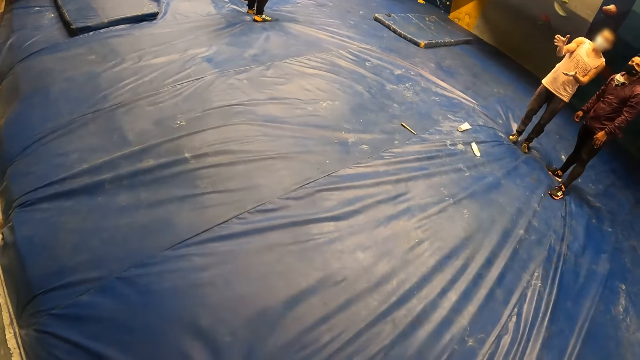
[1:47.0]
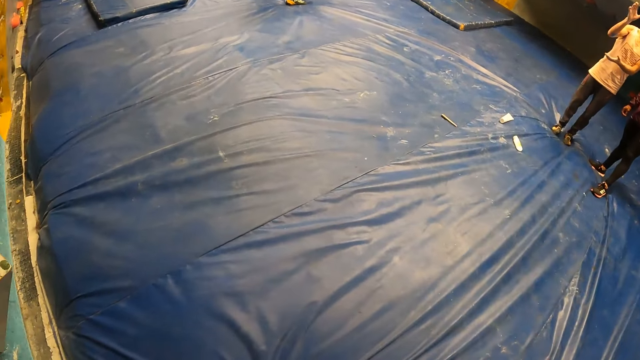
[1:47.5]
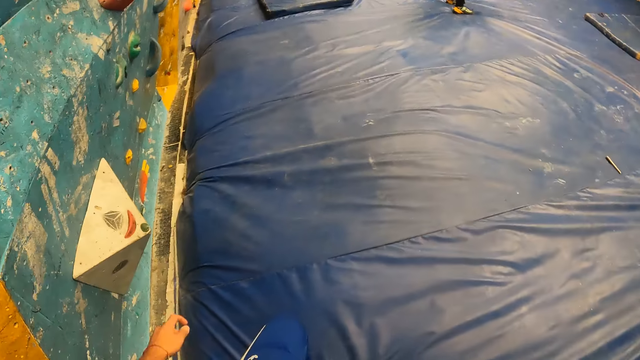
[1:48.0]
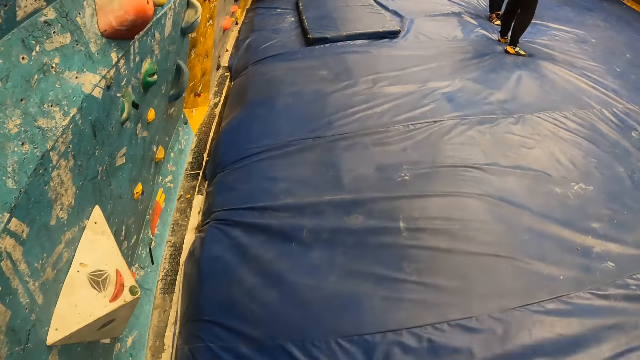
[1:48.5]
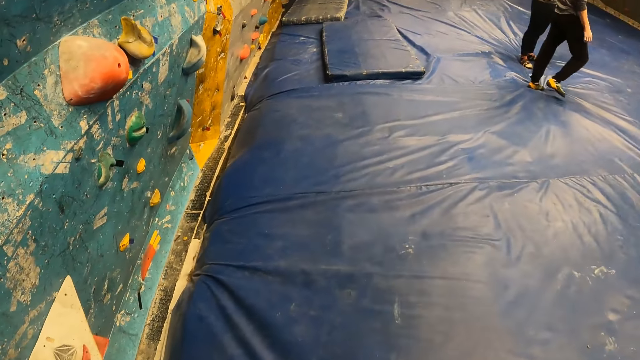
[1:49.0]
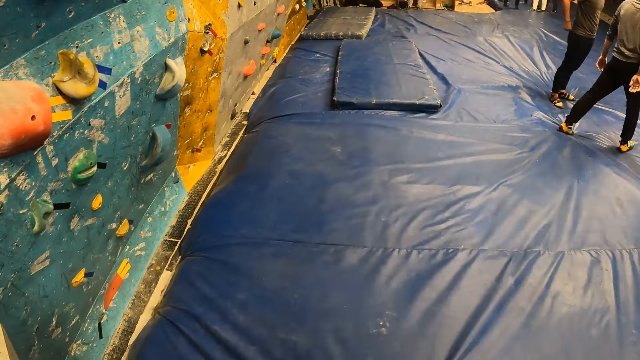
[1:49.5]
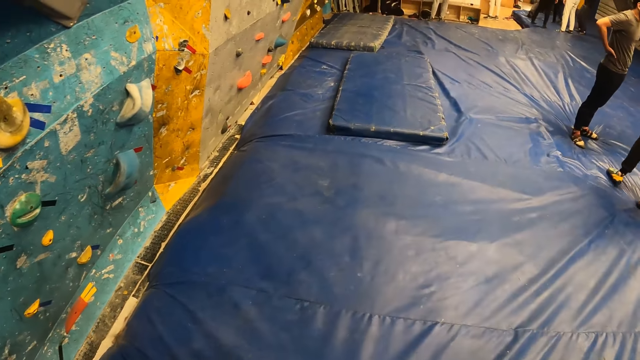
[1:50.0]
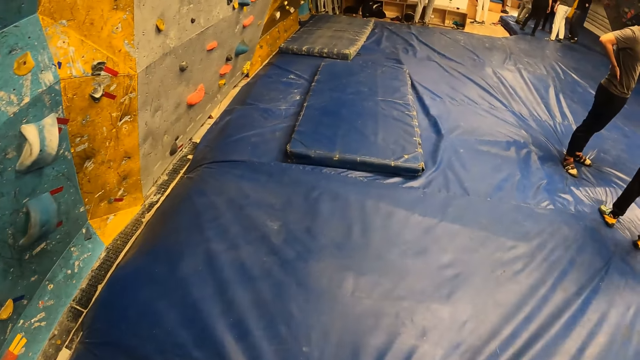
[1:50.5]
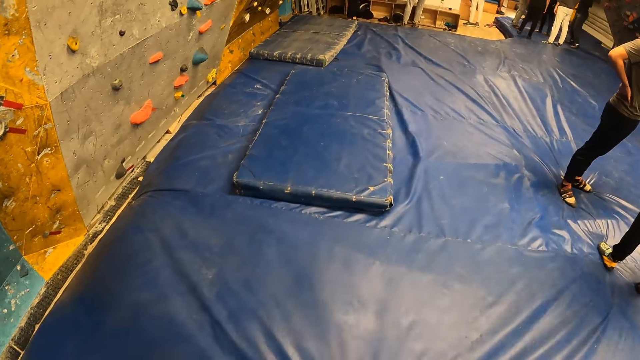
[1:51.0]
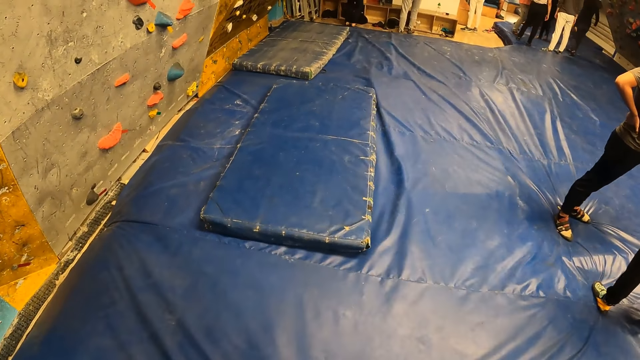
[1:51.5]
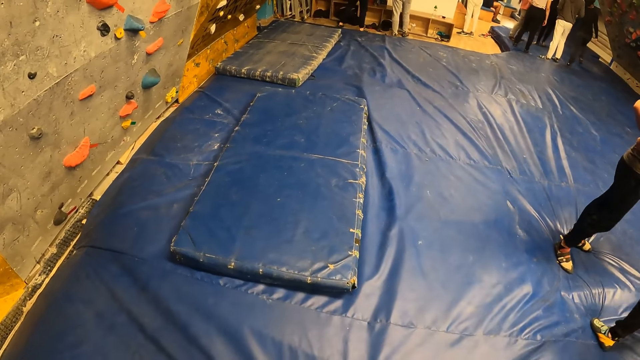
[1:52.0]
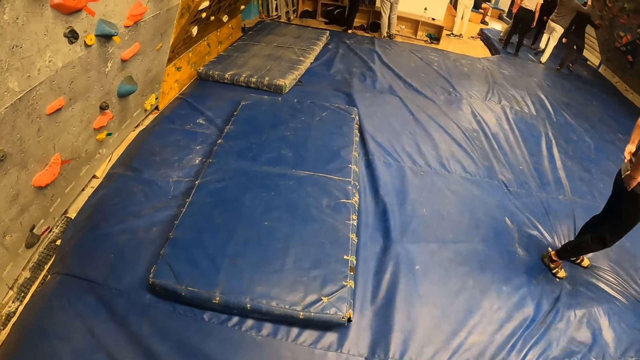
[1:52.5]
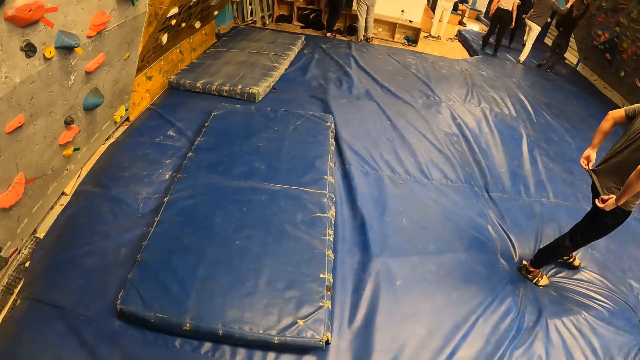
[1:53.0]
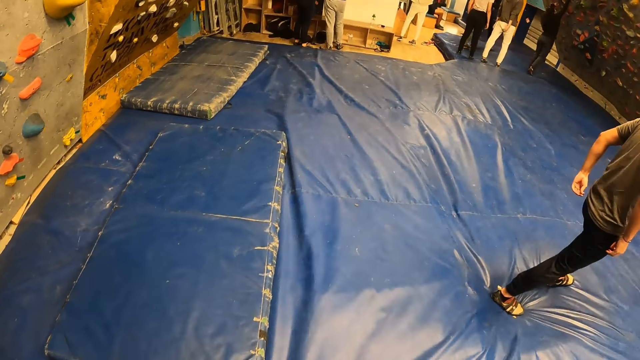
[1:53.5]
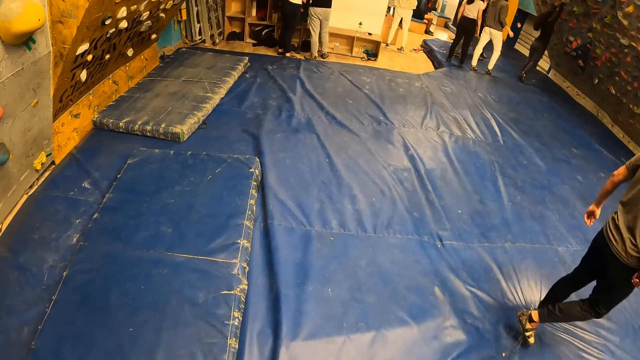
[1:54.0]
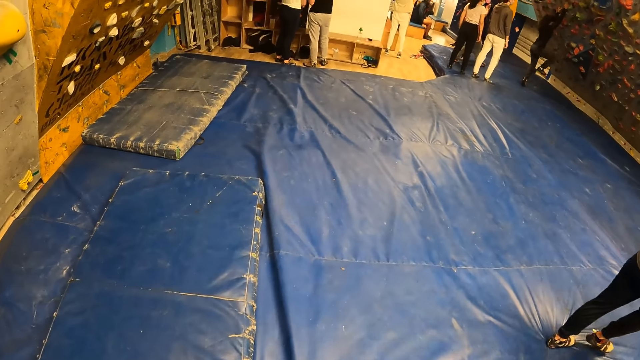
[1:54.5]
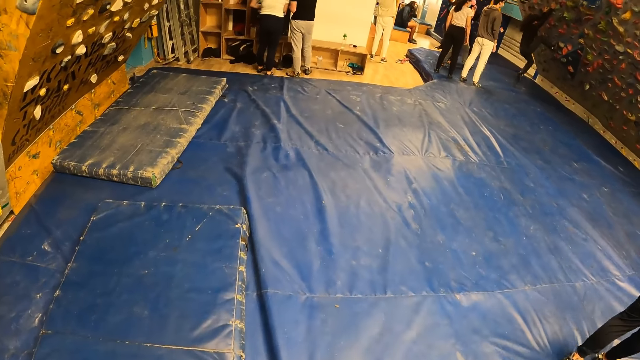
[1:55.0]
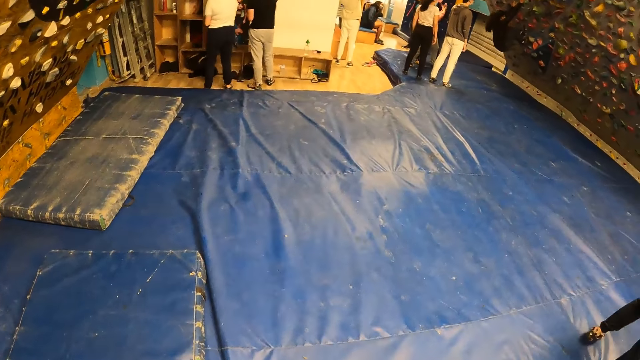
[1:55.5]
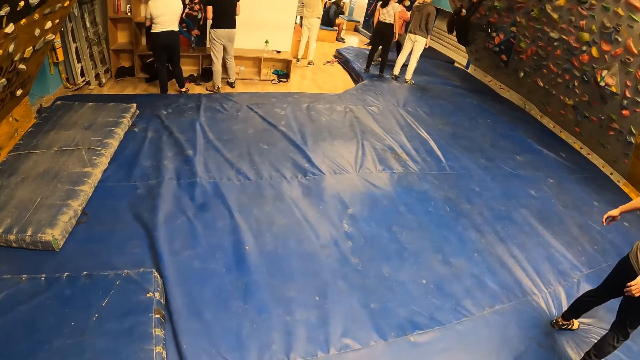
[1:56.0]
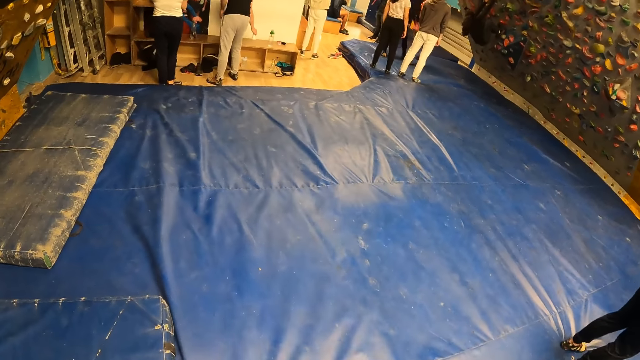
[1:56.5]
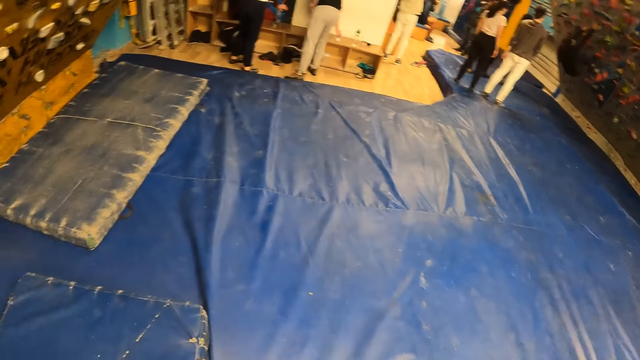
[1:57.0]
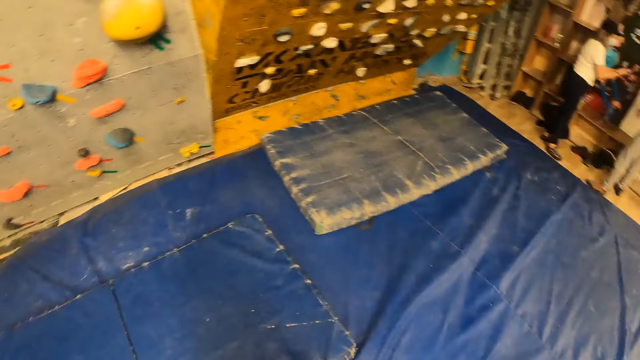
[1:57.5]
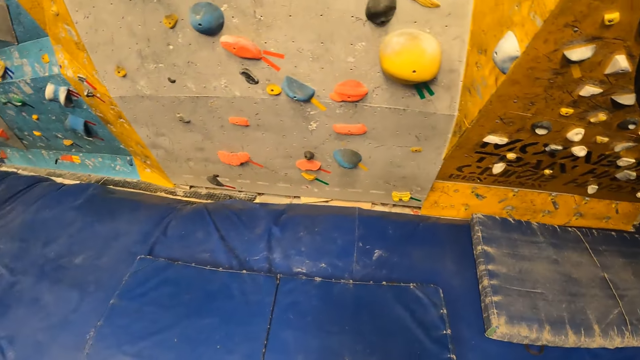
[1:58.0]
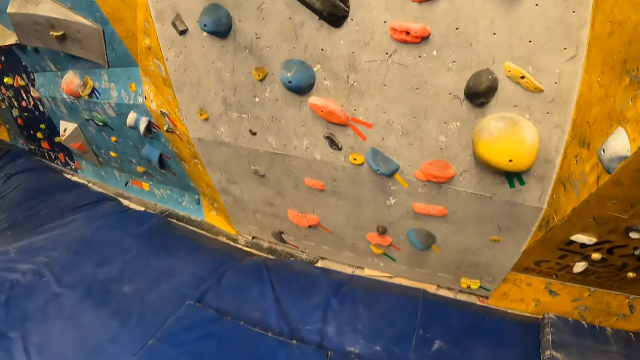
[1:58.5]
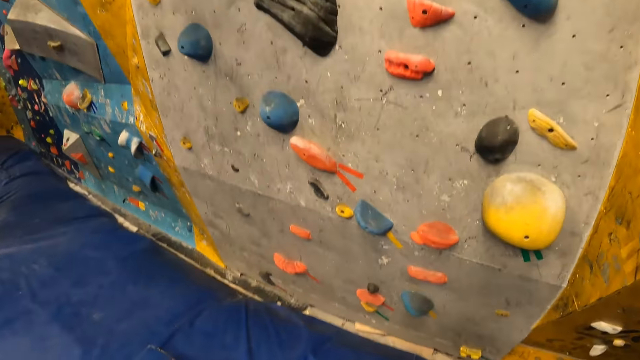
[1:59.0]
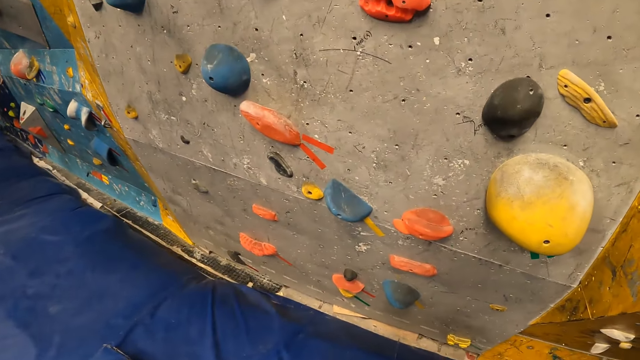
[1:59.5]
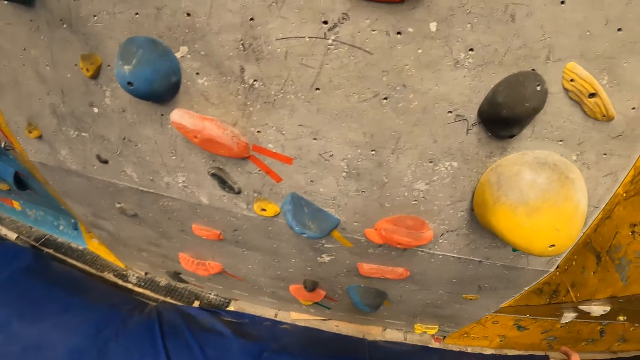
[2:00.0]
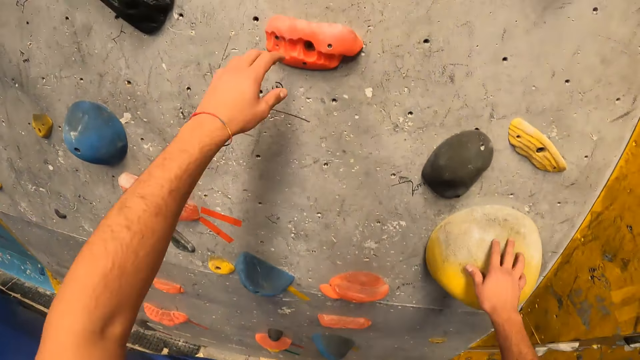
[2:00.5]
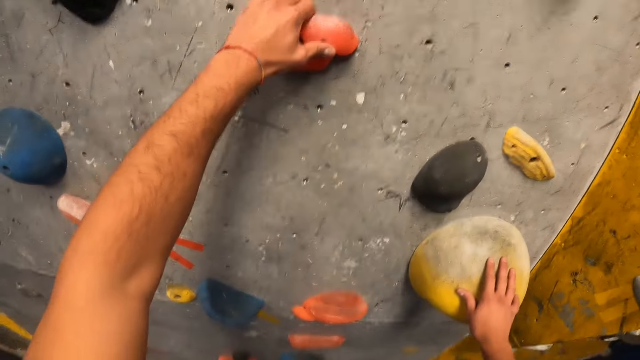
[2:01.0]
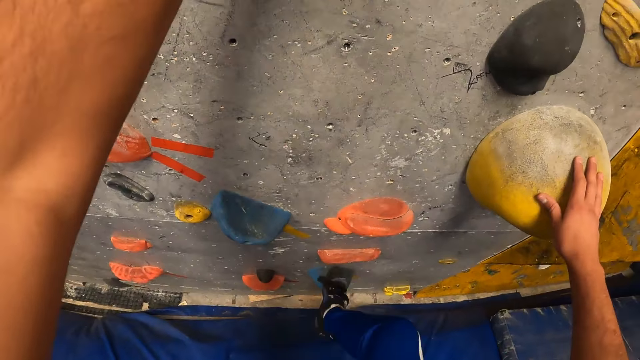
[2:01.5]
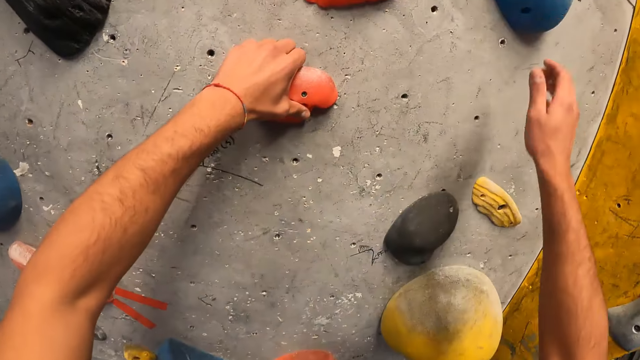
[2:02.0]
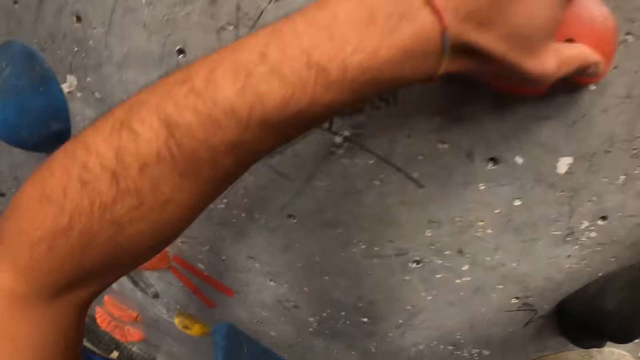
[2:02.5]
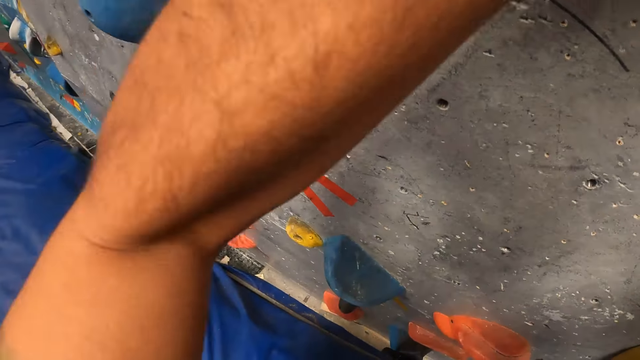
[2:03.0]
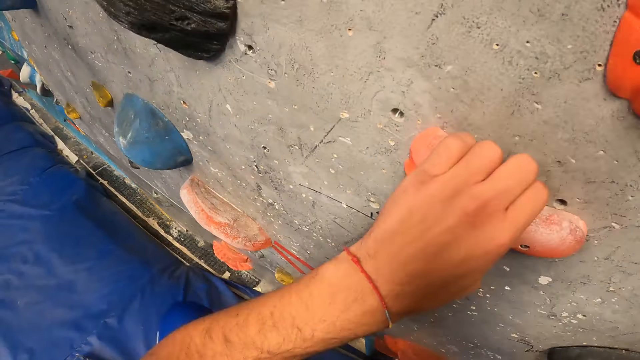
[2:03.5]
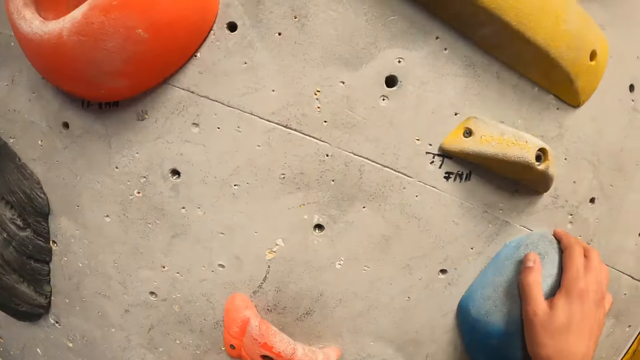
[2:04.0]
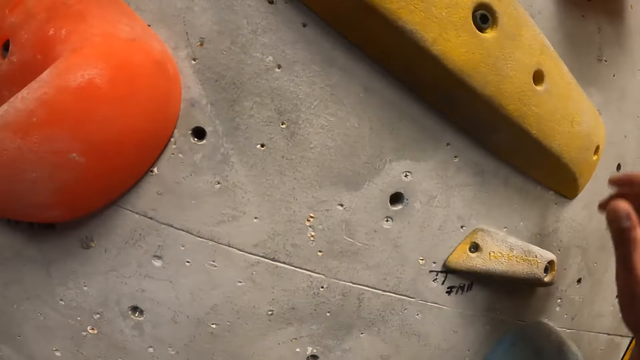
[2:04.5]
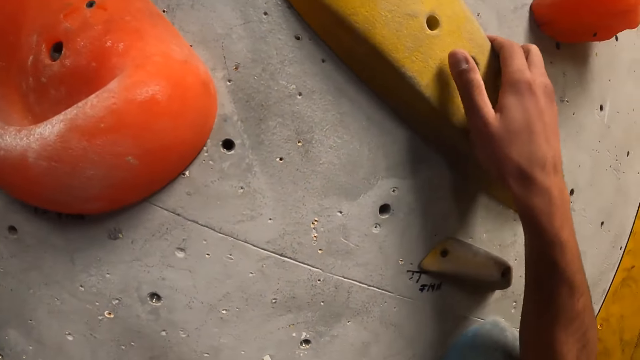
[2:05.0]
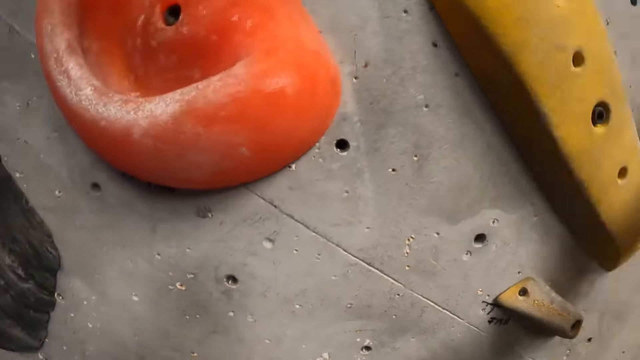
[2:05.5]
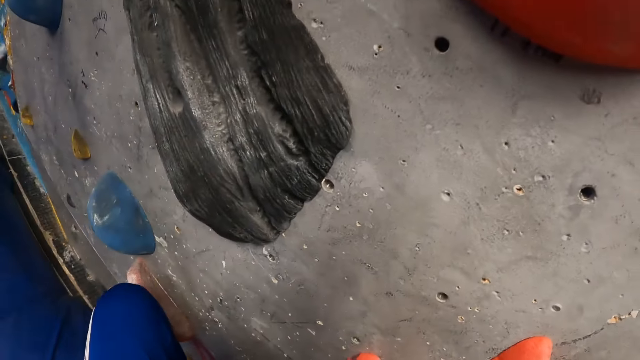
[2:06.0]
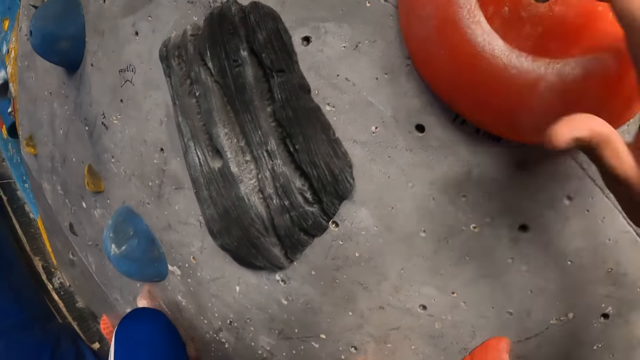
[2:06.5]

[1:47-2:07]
The camera wearer walks around. He places his hands on the chocolate background rock. He climbs the chocolate background rock with his hands and legs.
